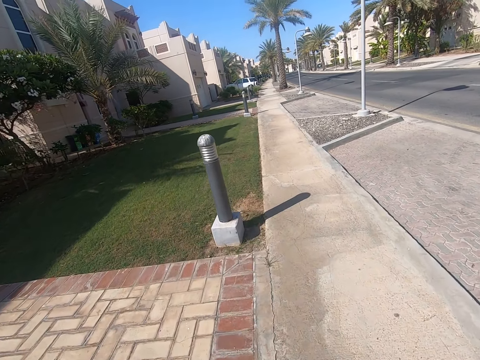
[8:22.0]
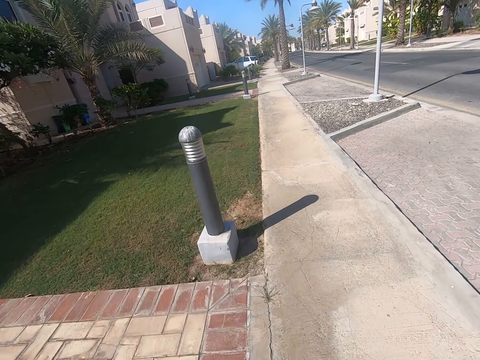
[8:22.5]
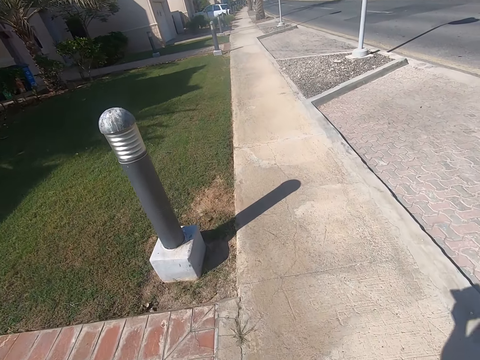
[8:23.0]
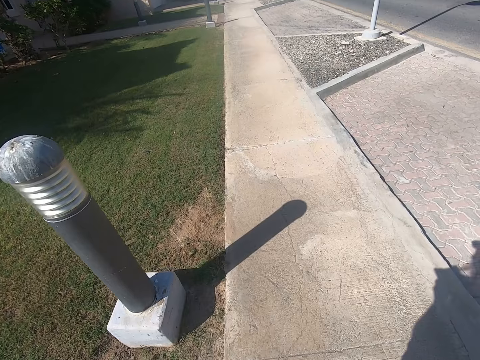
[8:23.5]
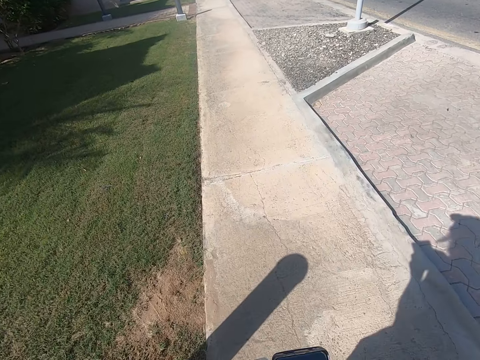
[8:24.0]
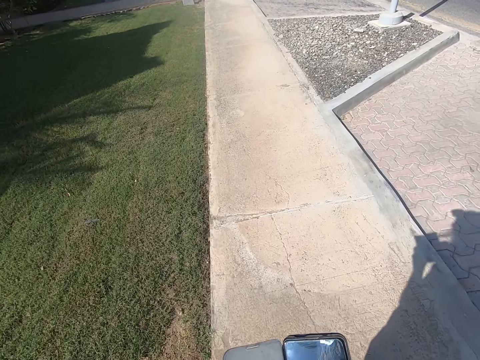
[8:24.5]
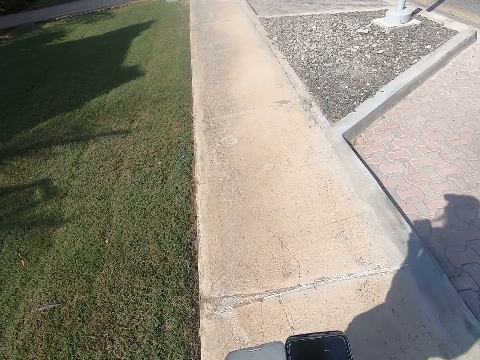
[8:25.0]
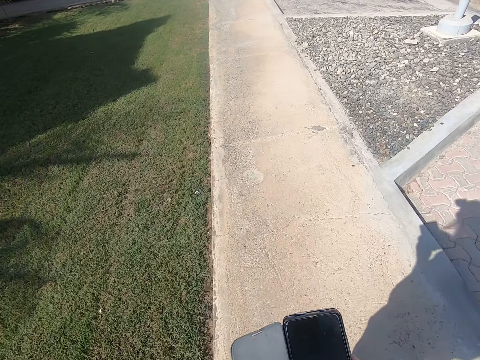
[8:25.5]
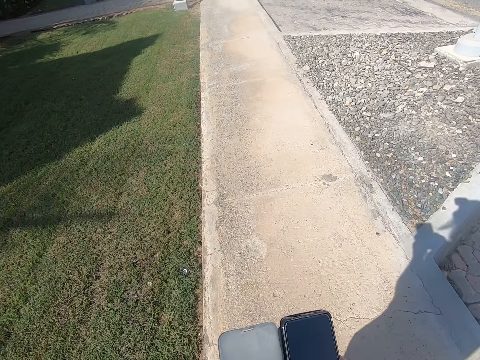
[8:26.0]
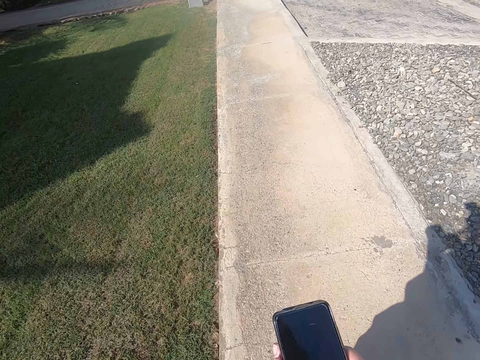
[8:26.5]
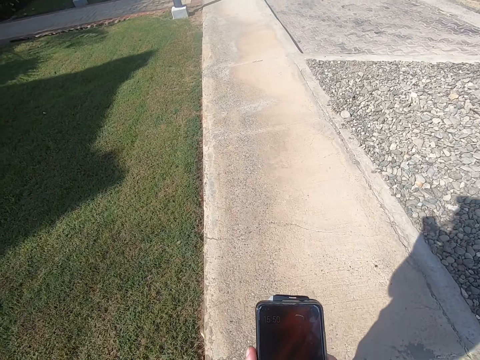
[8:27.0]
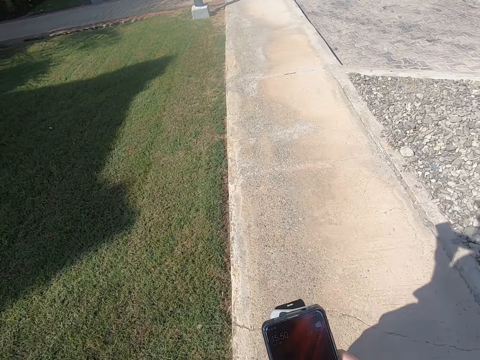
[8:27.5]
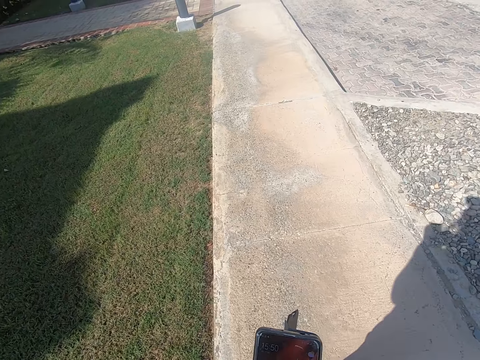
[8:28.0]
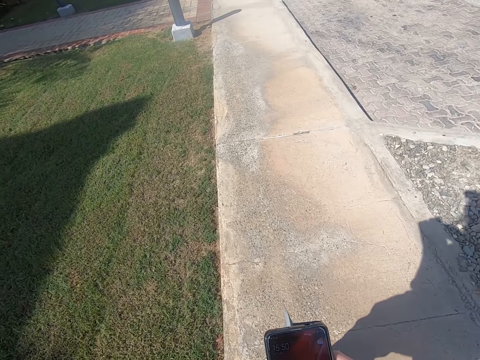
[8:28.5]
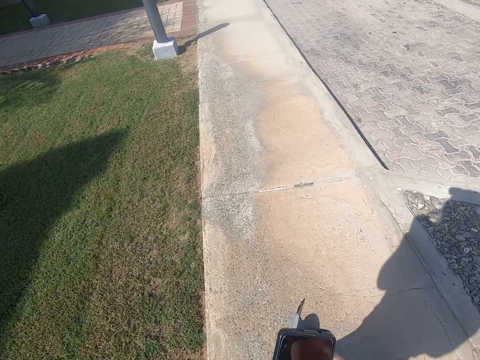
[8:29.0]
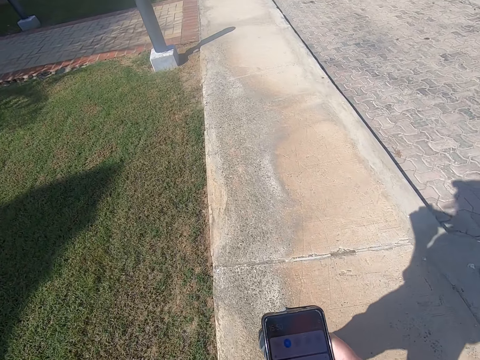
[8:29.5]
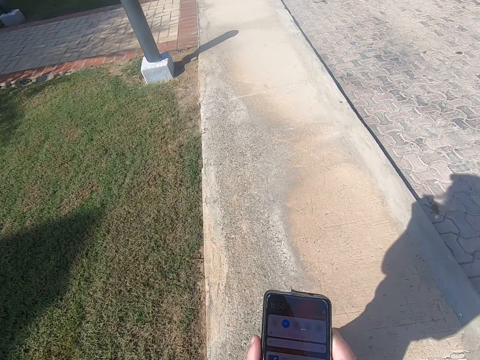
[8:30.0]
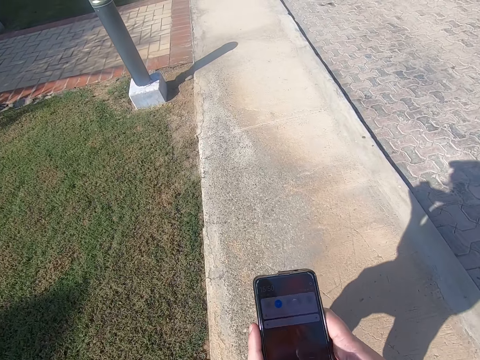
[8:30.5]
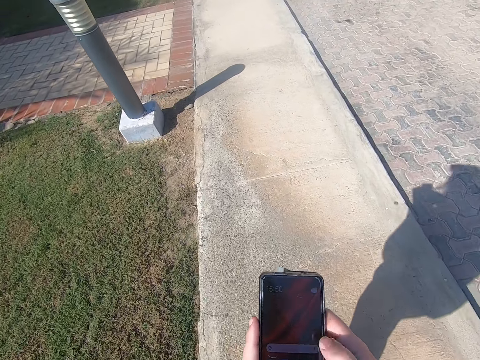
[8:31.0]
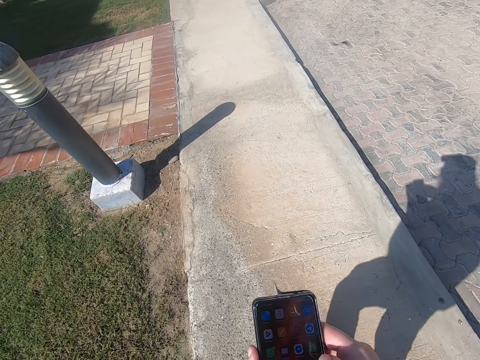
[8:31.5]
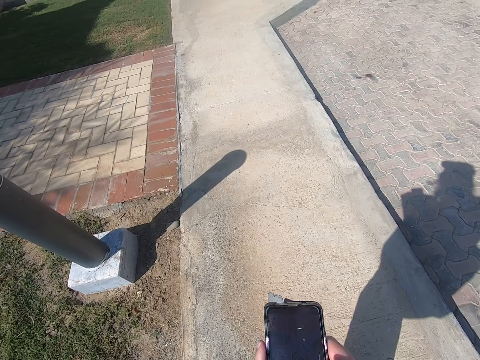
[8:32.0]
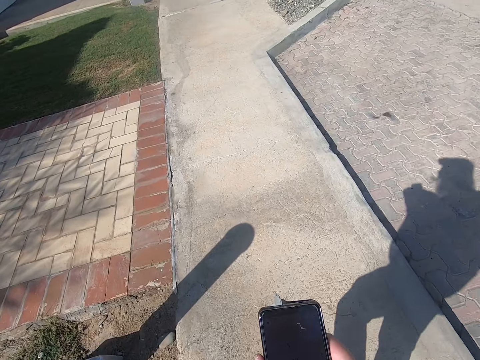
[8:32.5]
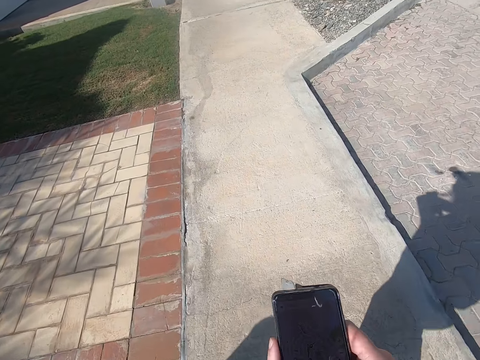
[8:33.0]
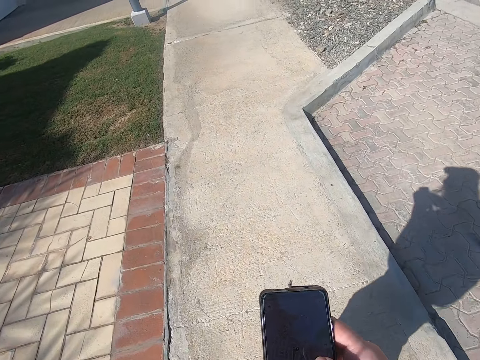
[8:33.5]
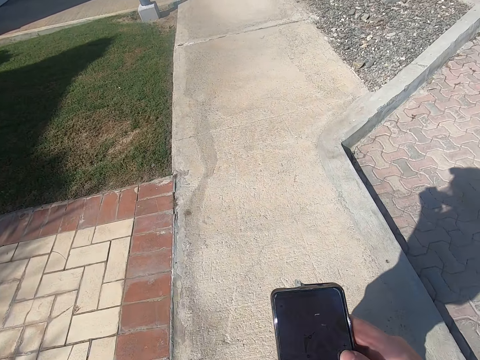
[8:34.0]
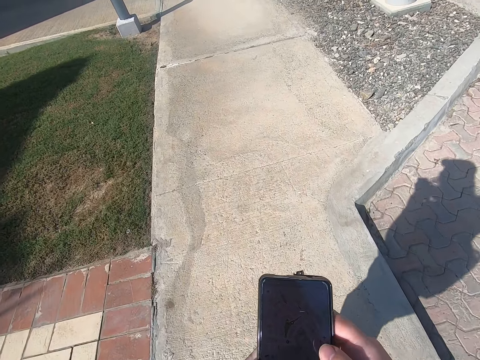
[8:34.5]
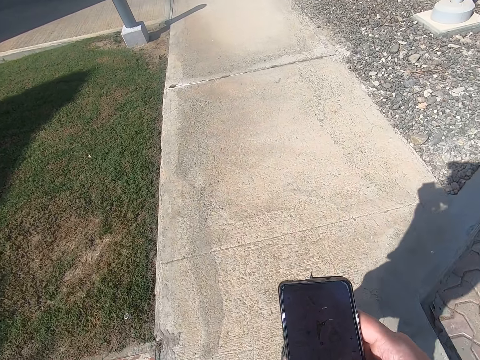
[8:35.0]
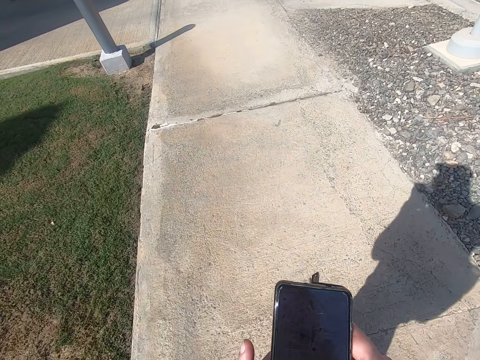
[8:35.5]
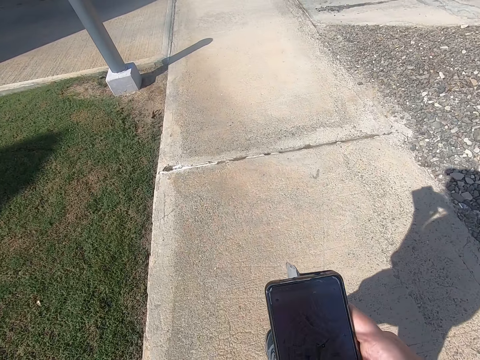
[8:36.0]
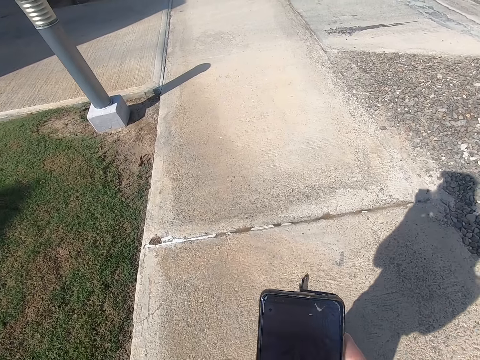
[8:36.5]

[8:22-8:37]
The camera wearer browses on the phone. They hold the phone. They operate the phone.

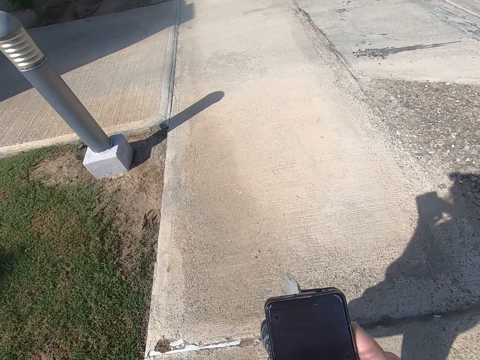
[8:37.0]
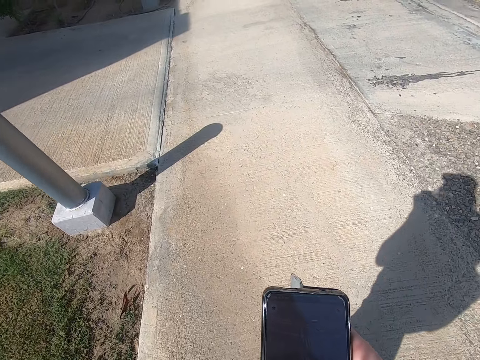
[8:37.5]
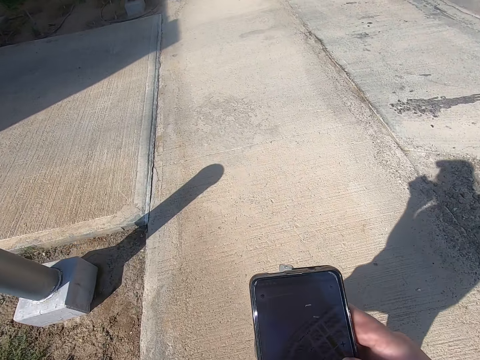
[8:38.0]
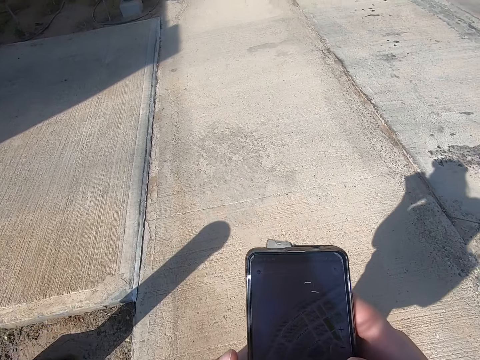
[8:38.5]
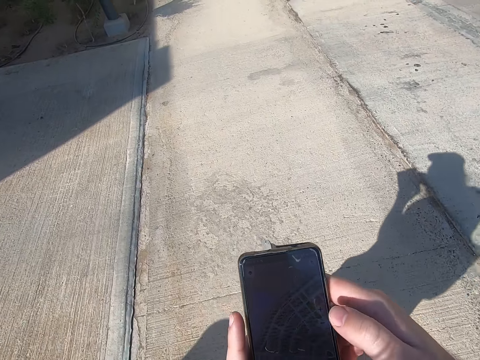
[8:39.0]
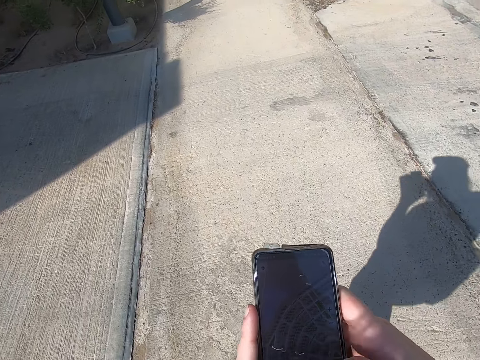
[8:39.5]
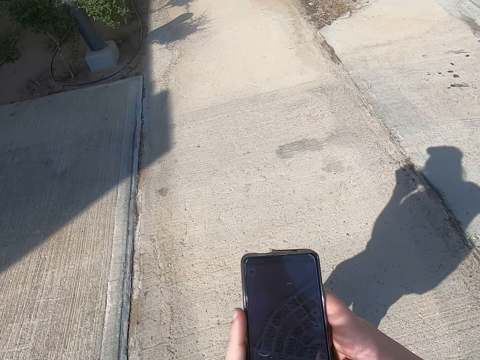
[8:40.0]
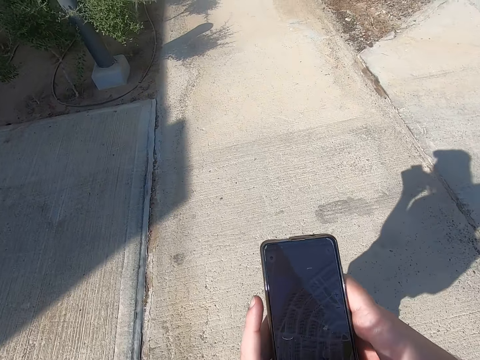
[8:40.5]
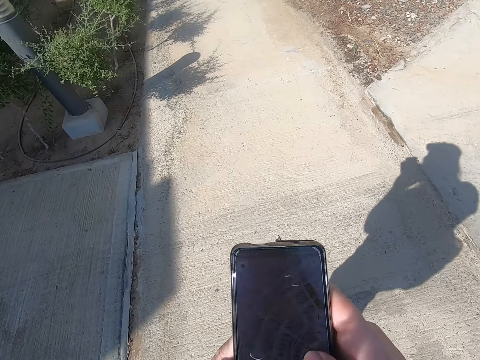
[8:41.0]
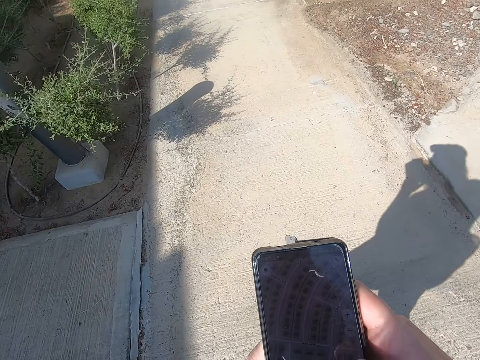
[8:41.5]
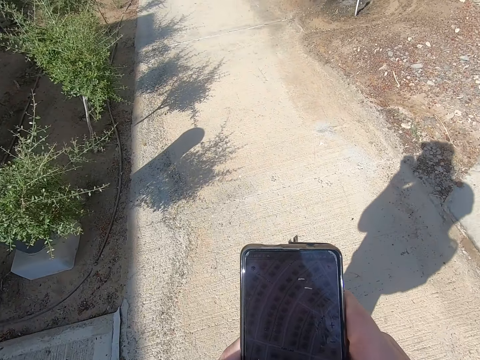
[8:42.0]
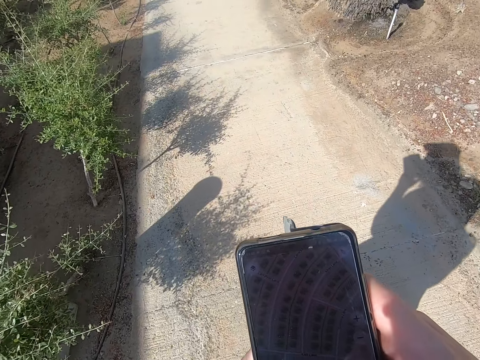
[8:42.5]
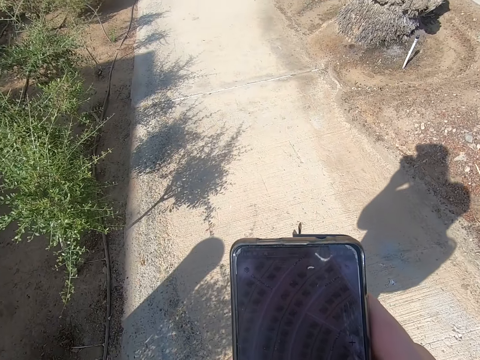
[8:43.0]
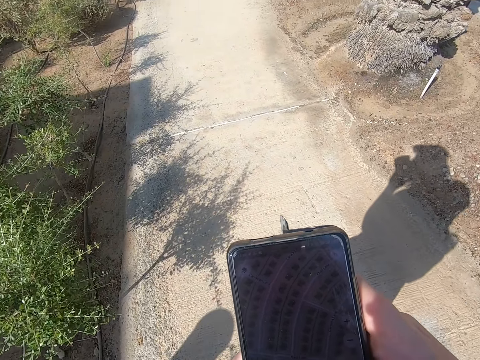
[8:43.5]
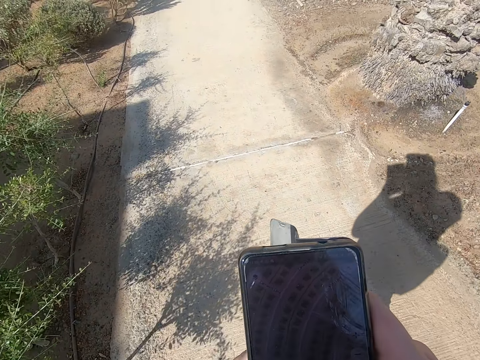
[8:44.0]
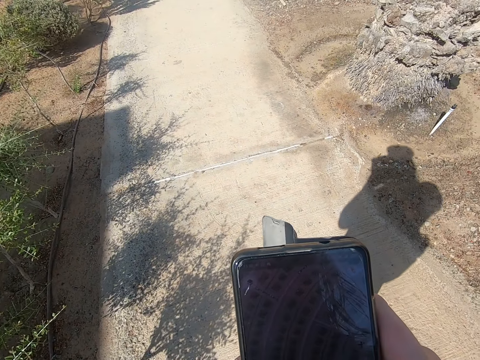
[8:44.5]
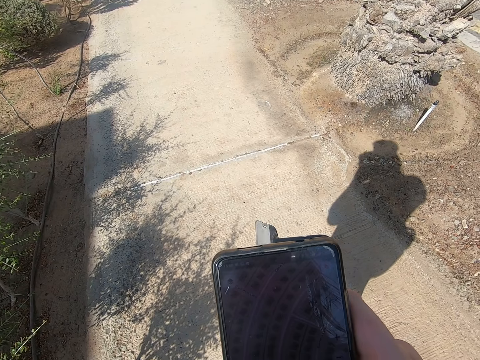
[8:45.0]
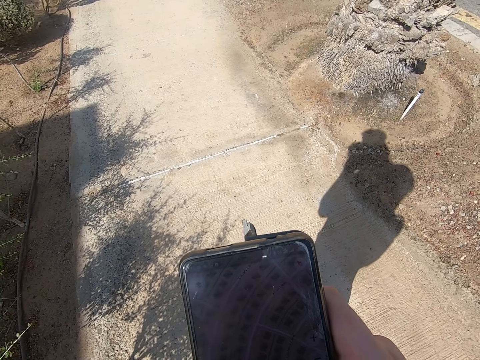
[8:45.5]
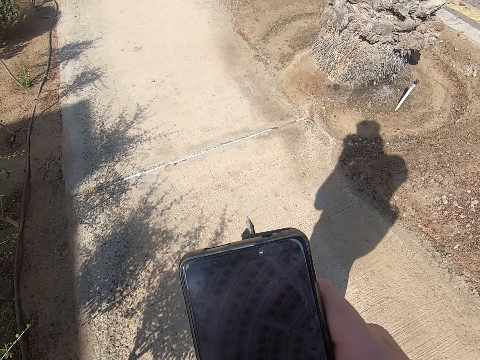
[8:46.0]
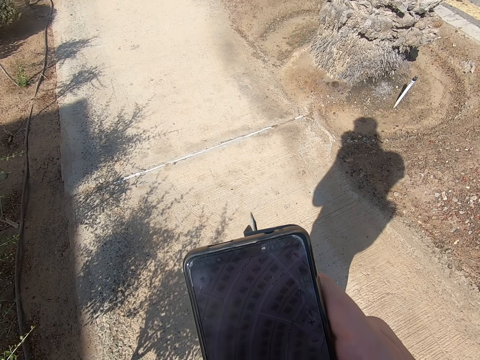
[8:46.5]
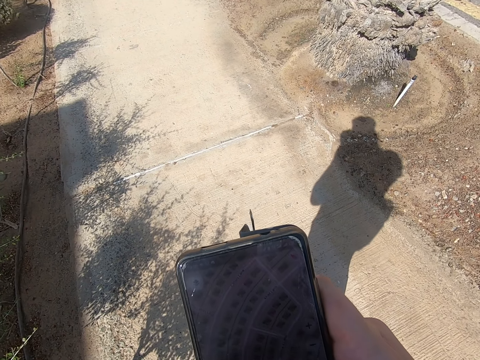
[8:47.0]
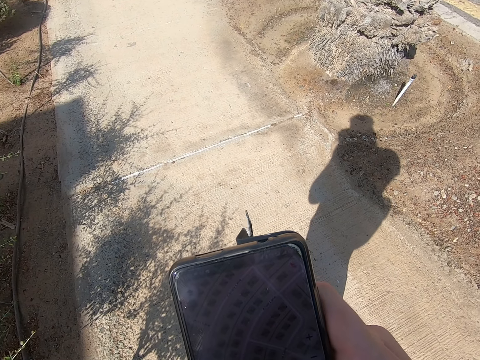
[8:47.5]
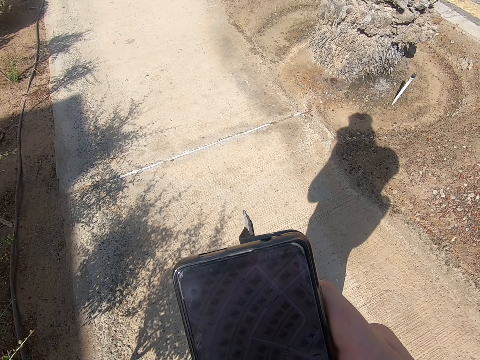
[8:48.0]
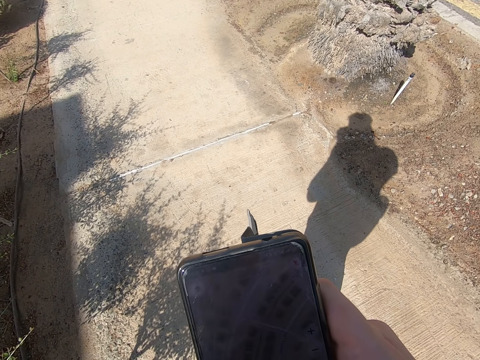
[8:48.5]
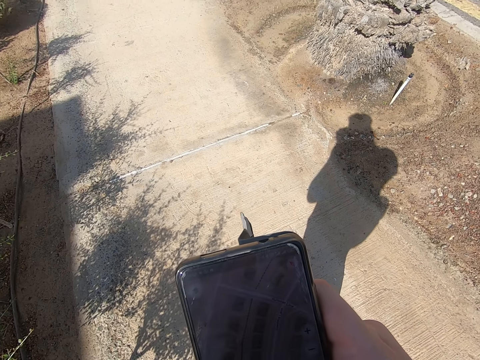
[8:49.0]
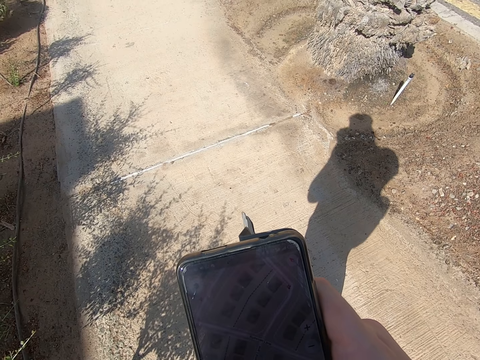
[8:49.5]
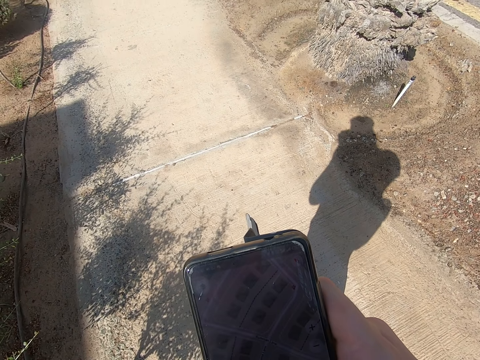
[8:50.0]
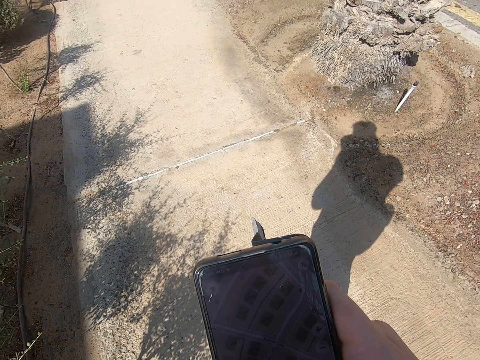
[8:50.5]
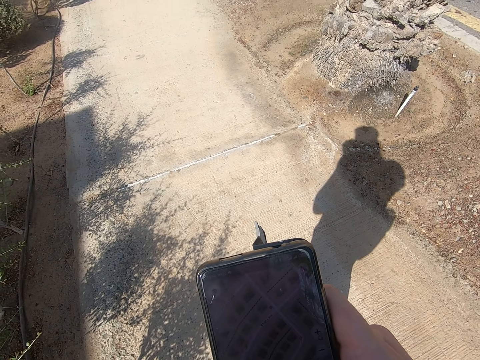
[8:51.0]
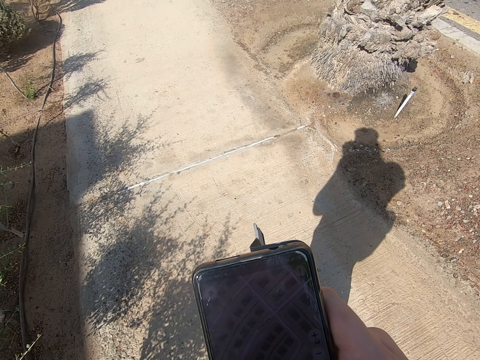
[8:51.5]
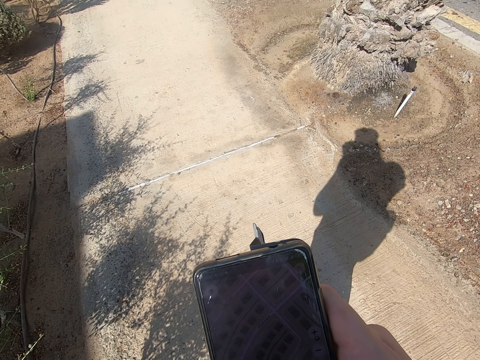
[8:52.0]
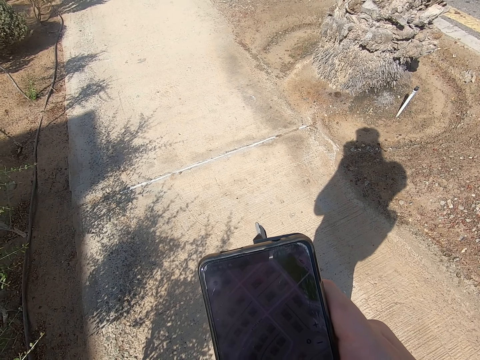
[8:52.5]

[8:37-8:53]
The camera wearer stops walking. They operate a phone.
